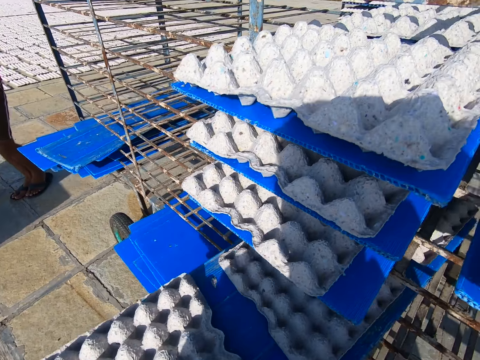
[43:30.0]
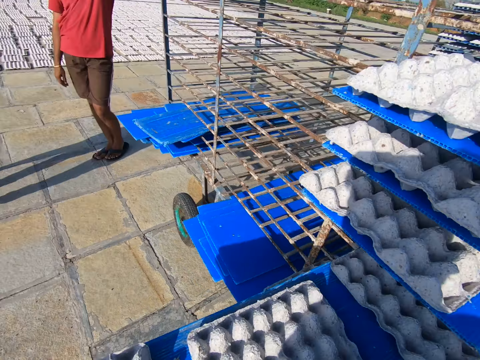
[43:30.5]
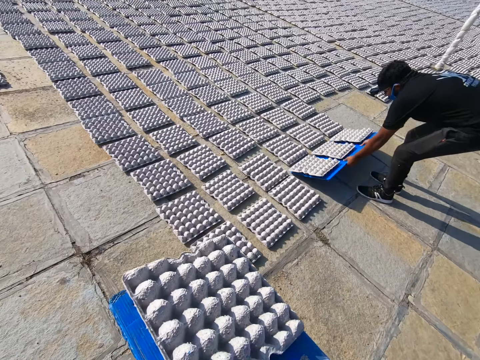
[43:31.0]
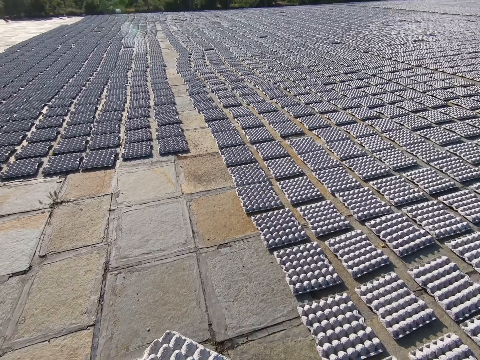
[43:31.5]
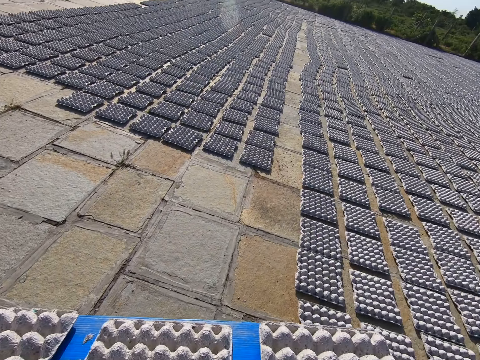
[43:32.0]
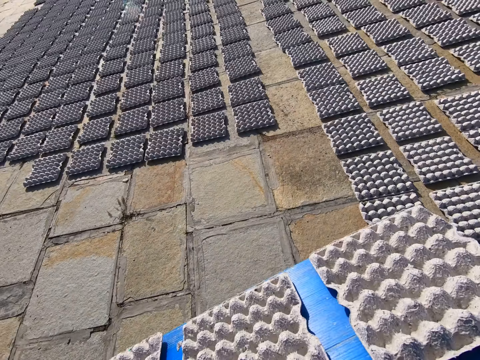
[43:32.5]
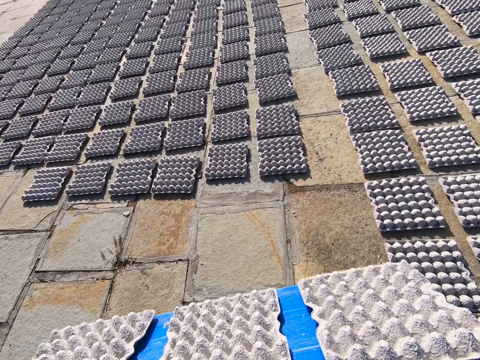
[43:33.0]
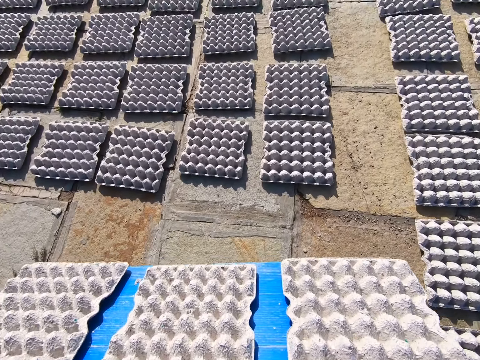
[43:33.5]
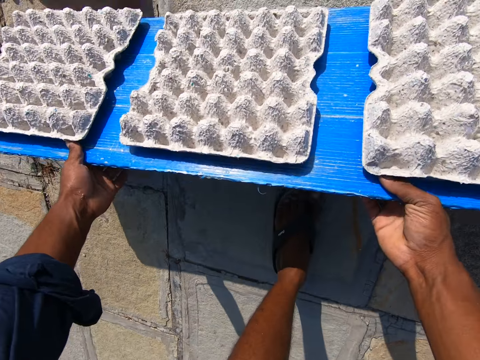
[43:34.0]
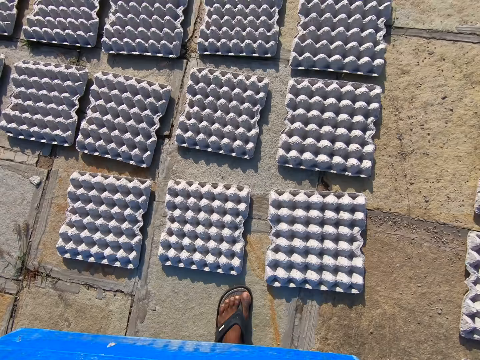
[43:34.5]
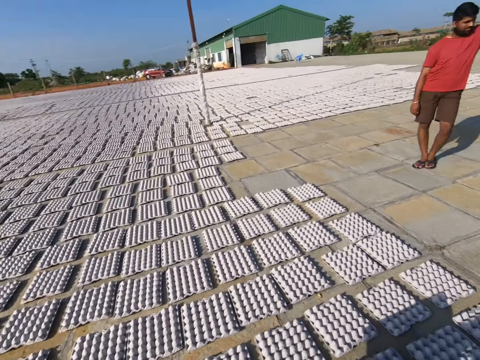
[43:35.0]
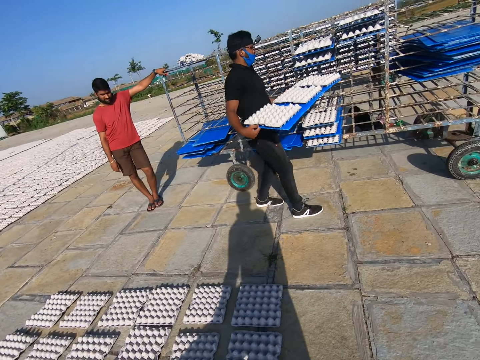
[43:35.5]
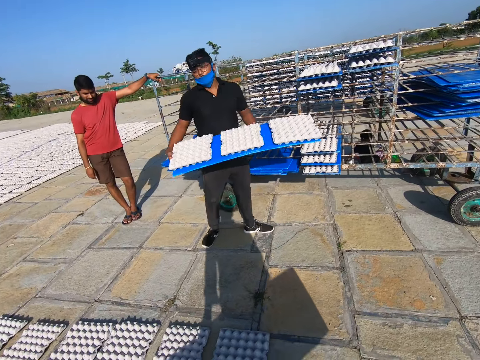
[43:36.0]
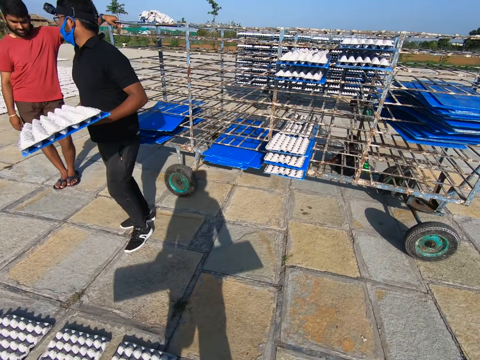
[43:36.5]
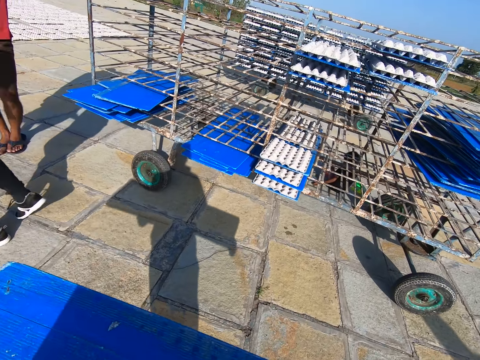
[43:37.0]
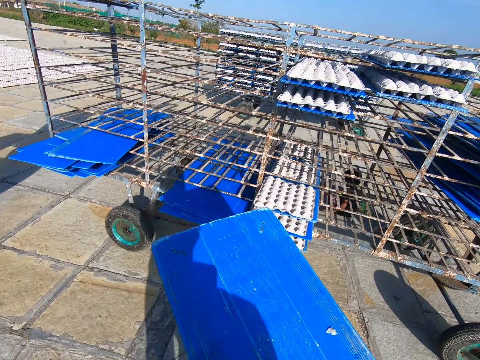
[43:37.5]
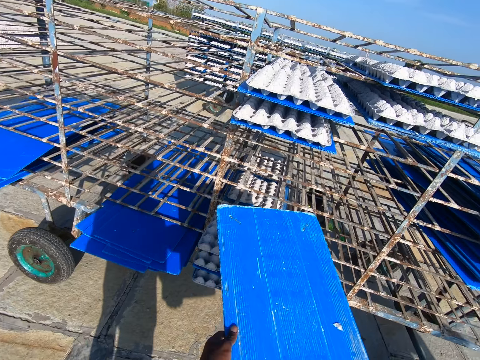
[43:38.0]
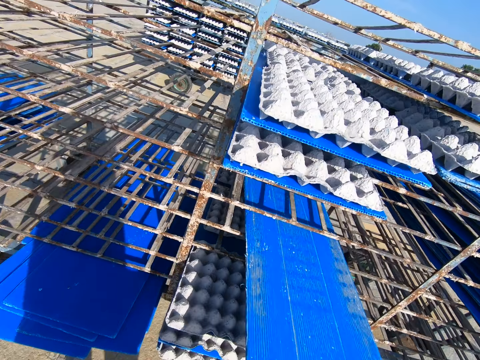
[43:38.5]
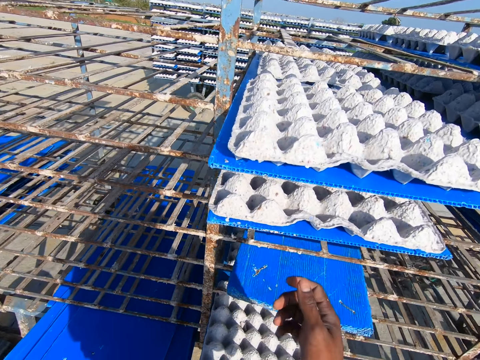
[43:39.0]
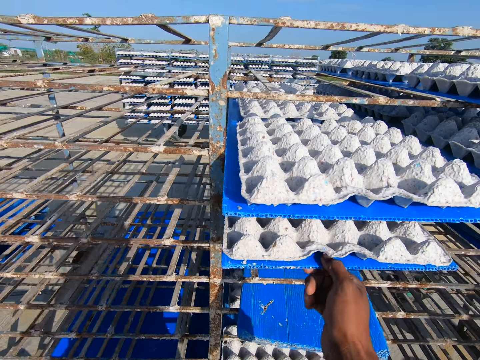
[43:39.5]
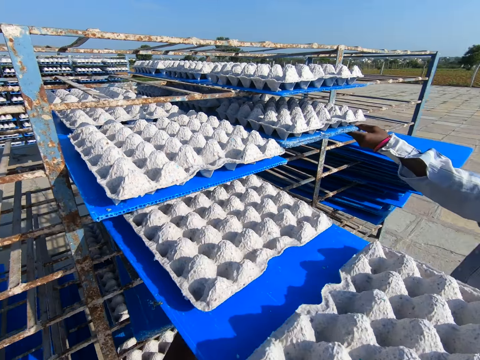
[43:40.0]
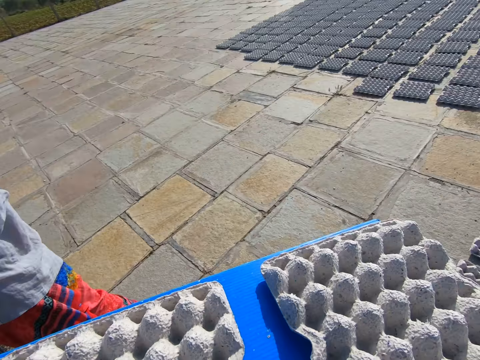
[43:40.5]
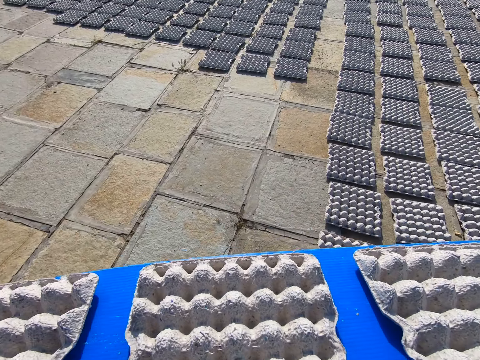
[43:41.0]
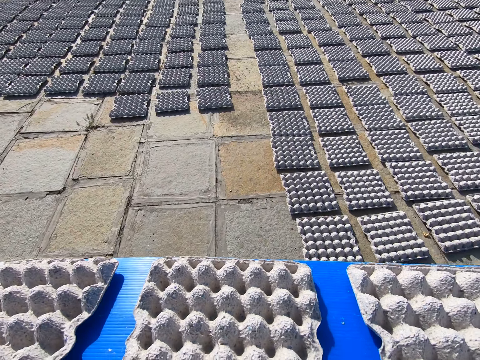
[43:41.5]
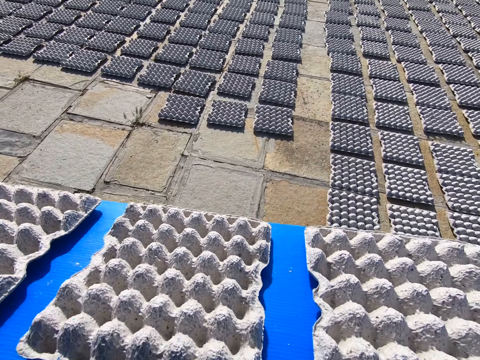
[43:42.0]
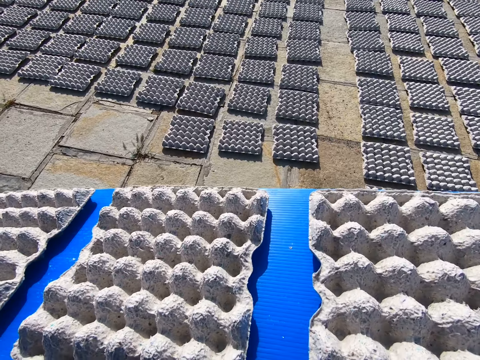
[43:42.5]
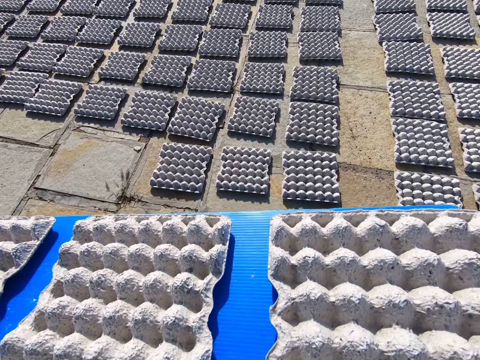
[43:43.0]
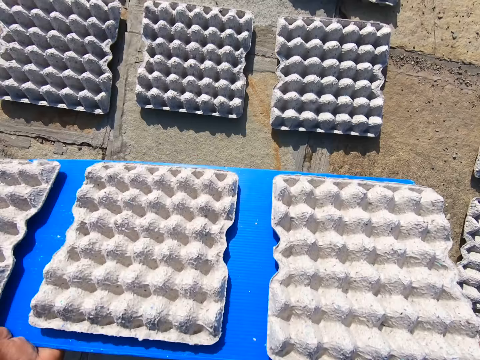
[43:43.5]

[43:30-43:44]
The camera wearer pulls out a tray of crates from the crate wheel with his hands. He touches something. A man spreads the crates on the tray on the floor with his hands. The camera wearer walks towards the crates on the floor with the tray of crates in his hands. He spreads the crates on the tray on the floor with his hands. He puts something down. The man pulls out a tray of crates from the crate wheel with his hands. The camera wearer walks towards the crate wheel with the tray in his hands. He looks around. He puts the tray in his hands into the crate wheel. He pulls out a tray of crates from the crate wheel with his hands. He touches something. A woman pulls out a tray of crates from the crate wheel with her hands. The camera wearer walks towards the crates on the floor with the tray of crates in his hands.

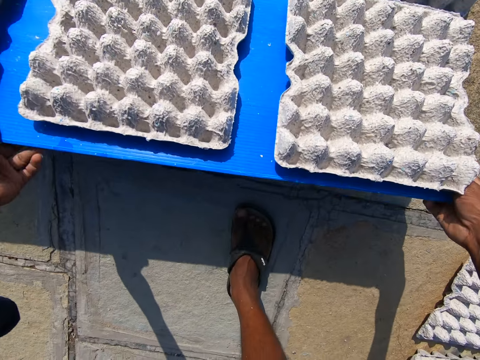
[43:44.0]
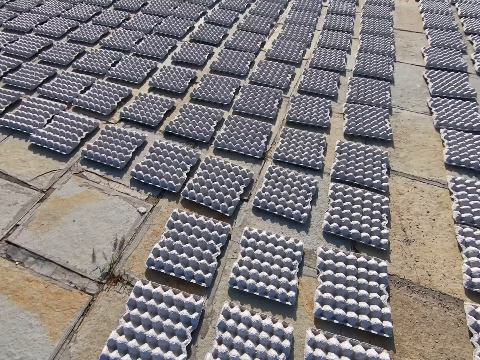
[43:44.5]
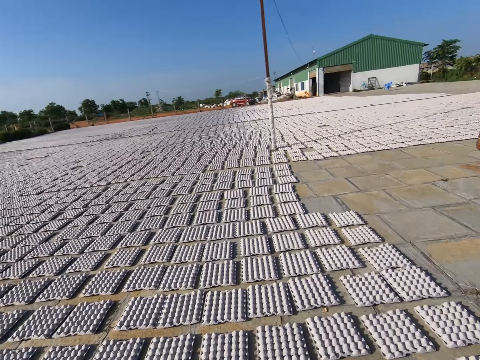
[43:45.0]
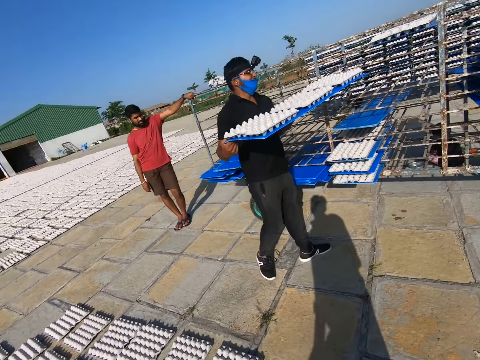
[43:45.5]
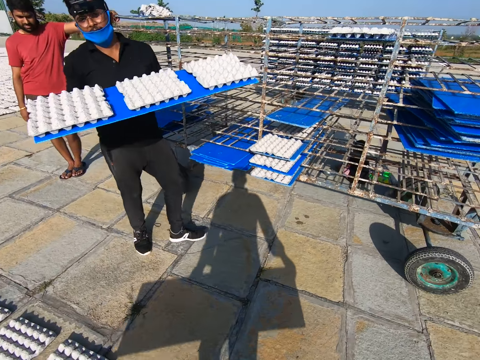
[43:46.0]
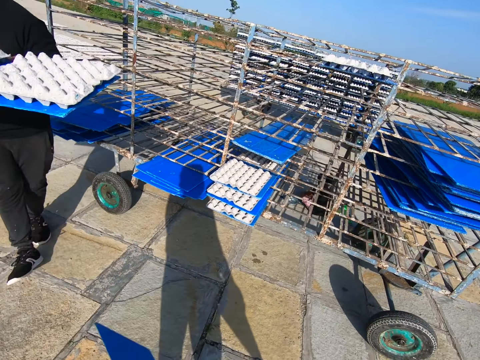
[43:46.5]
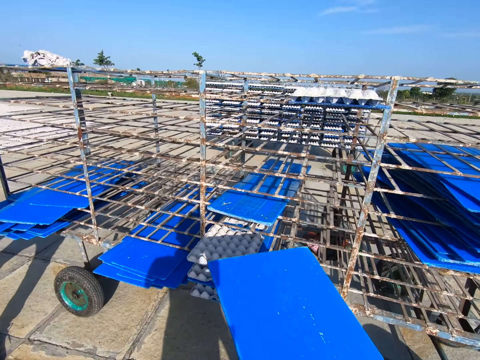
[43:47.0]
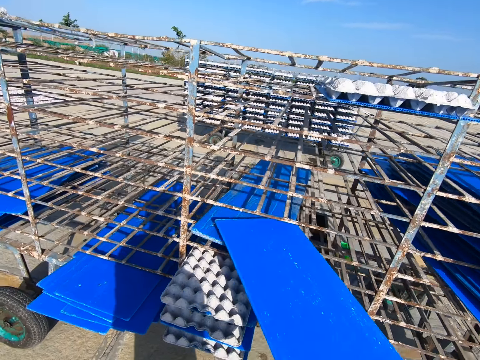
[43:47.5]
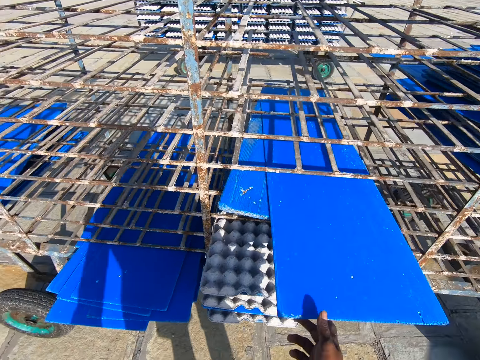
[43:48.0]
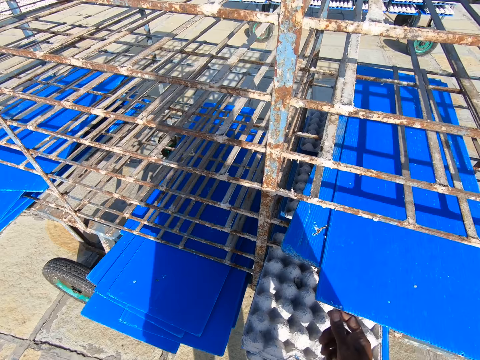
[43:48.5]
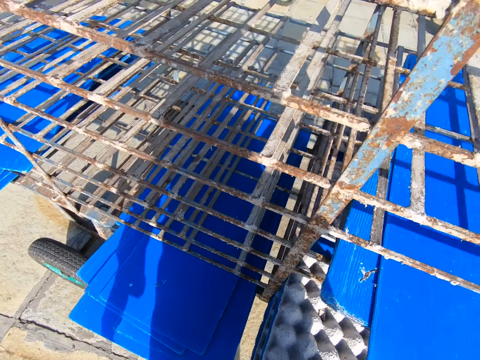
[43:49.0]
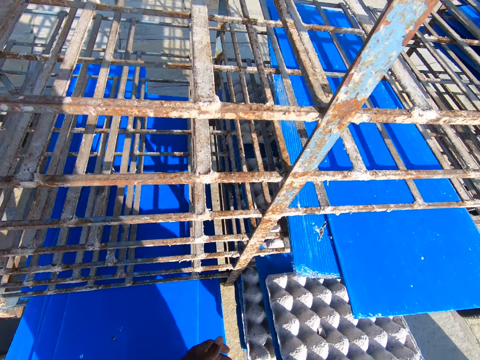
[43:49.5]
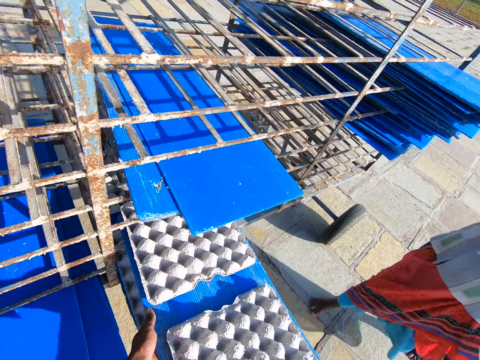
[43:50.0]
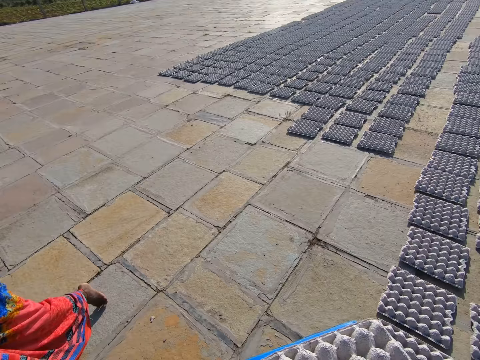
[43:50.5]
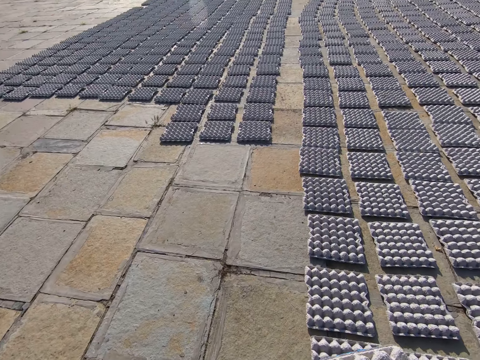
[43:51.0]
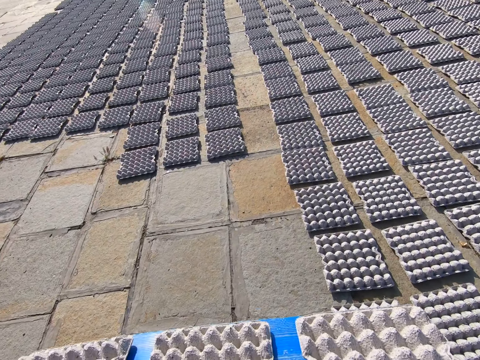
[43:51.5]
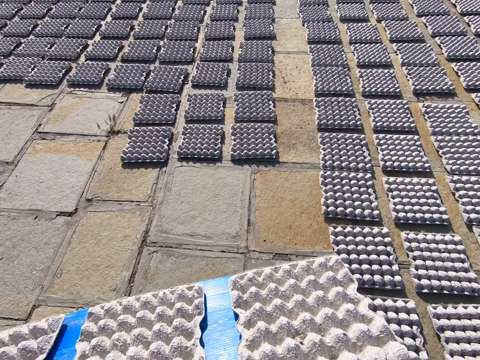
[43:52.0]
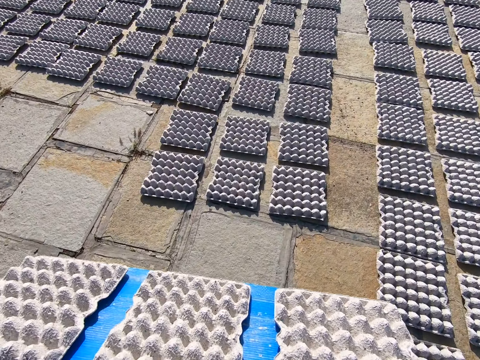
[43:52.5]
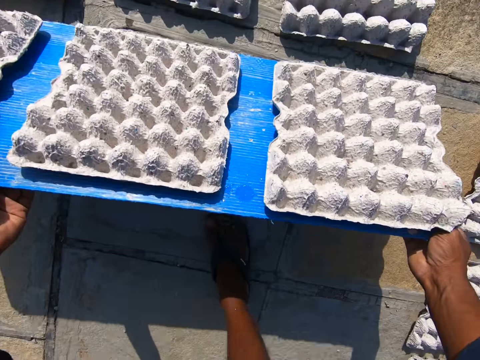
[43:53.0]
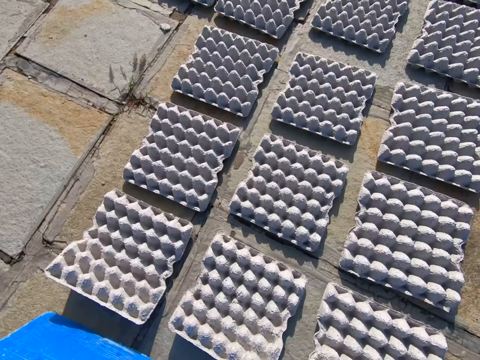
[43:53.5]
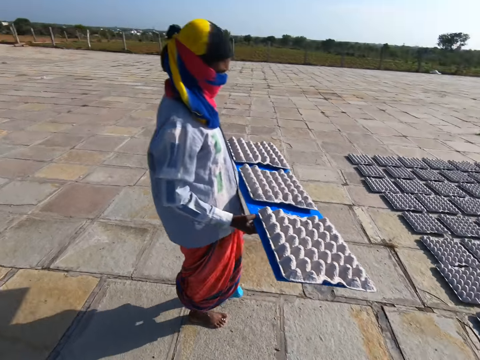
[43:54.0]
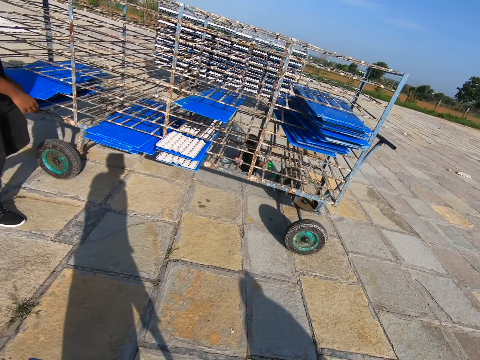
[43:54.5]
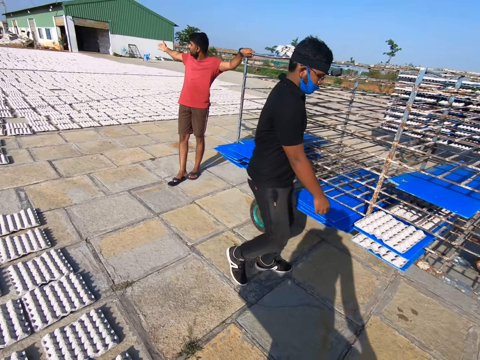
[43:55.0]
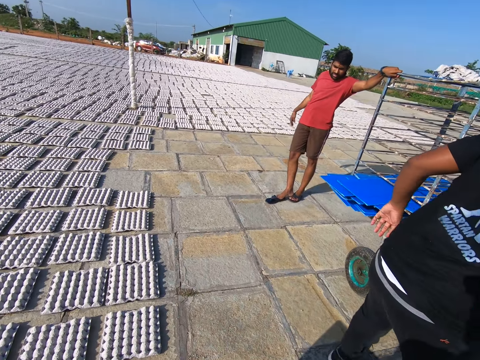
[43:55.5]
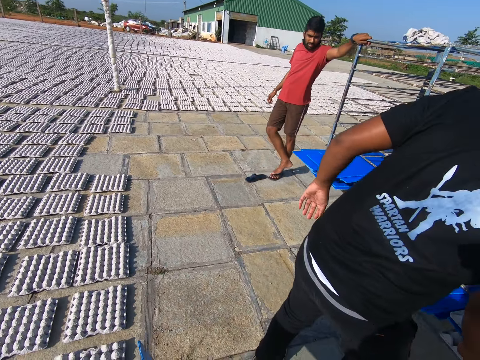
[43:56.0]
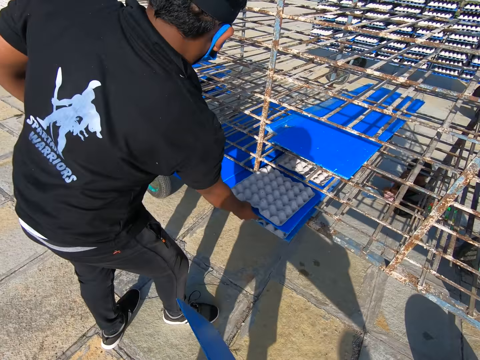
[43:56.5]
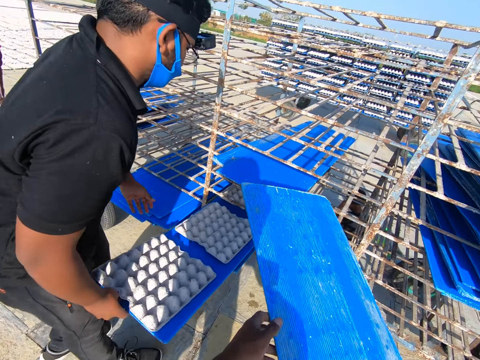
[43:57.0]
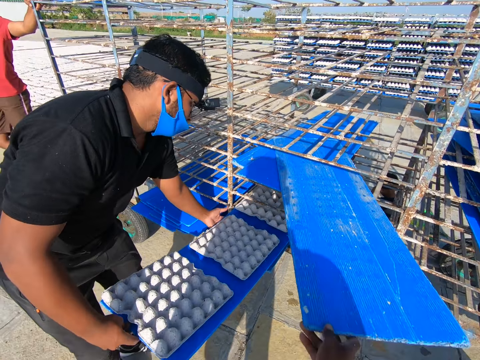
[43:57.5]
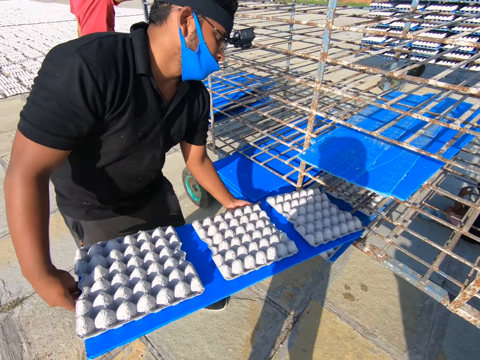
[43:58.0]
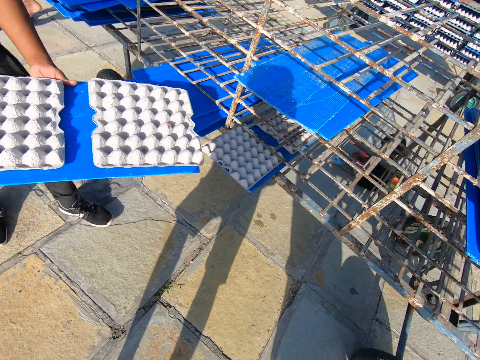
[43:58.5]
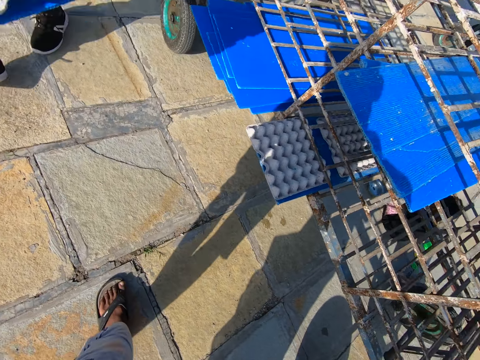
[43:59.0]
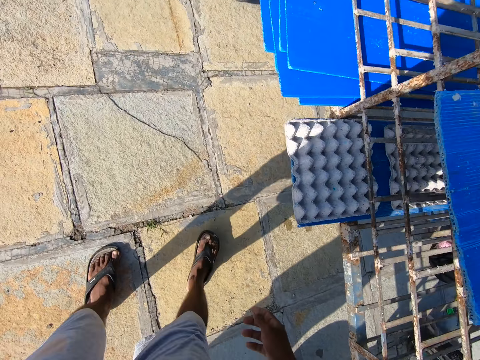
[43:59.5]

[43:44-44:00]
The camera wearer spreads the crates on the tray on the floor with his hands. He puts something down. A man pulls out a tray of crates from the crate wheel with his hands. The camera wearer converses with another man. He walks towards the crate wheel with the tray in his hands and looks around. He puts the tray in his hands into the crate wheel. He touches something. He pulls out a tray of crates from the crate wheel with his hands. A woman puts the tray in her hands into the crate wheel. The camera wearer walks towards the crates on the floor with the tray of crates in his hands. He spreads the crates on the tray on the floor with his hands. He puts something down. He walks towards the crate wheel with the tray in his hands. He looks around. The first man pulls out a tray of crates from the crate wheel with his hands. The camera wearer puts the tray in his hands into the crate wheel.
